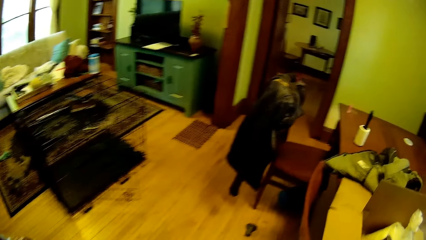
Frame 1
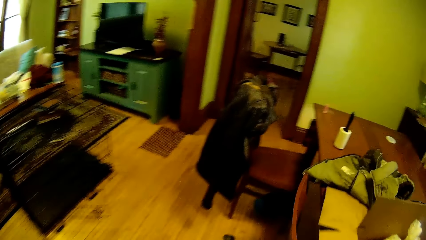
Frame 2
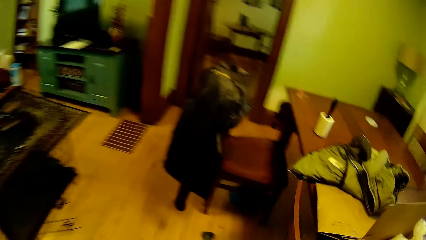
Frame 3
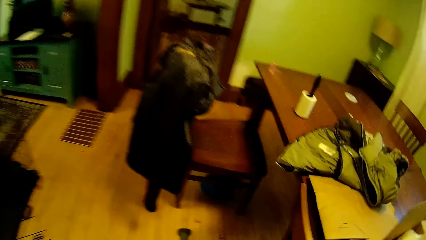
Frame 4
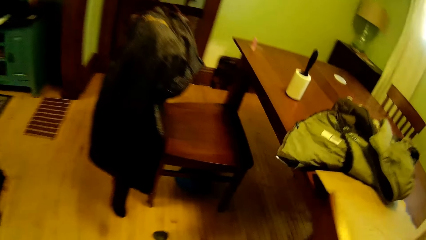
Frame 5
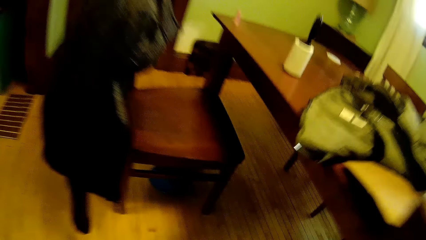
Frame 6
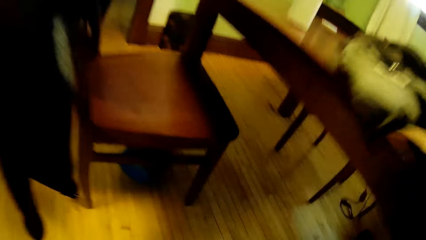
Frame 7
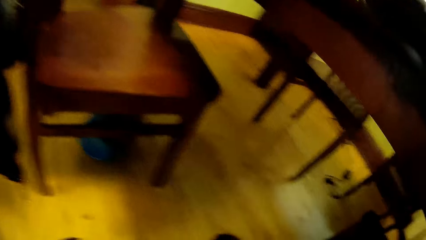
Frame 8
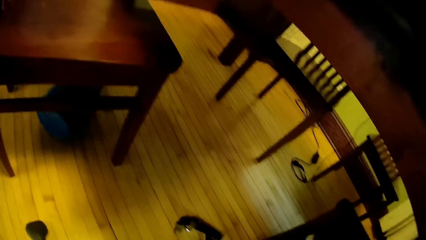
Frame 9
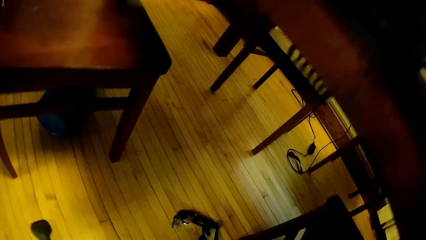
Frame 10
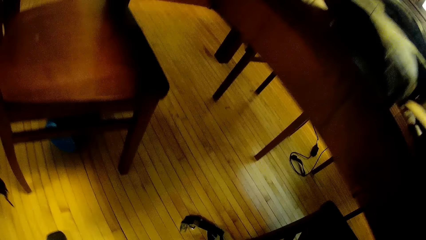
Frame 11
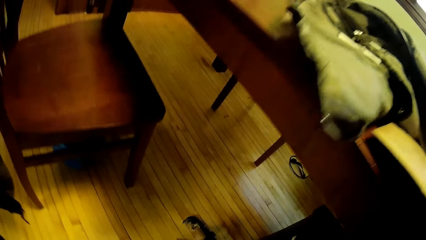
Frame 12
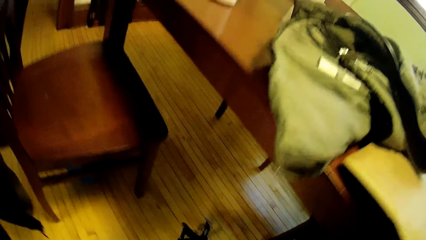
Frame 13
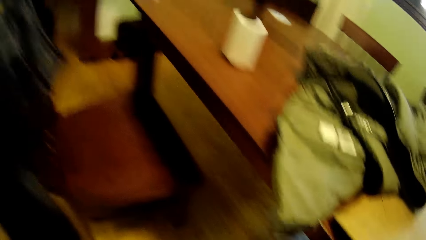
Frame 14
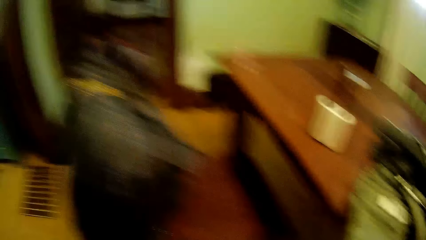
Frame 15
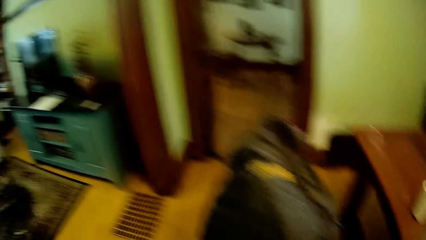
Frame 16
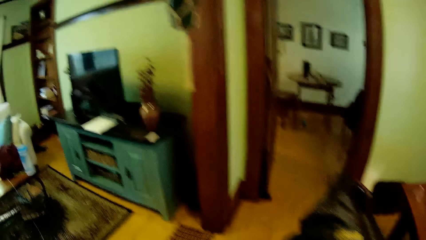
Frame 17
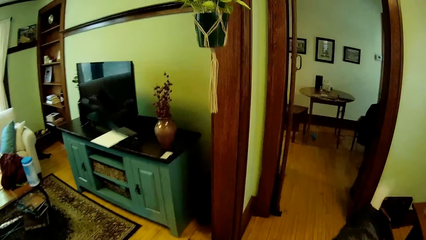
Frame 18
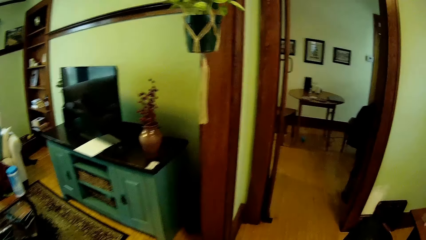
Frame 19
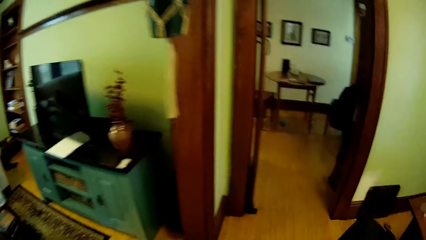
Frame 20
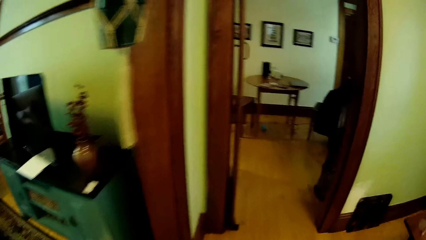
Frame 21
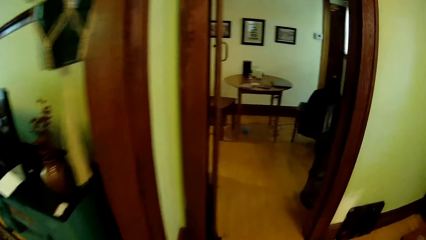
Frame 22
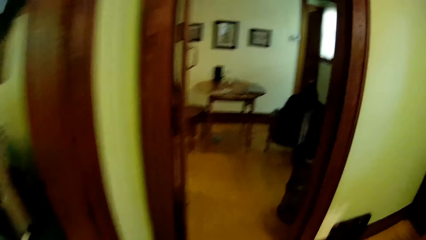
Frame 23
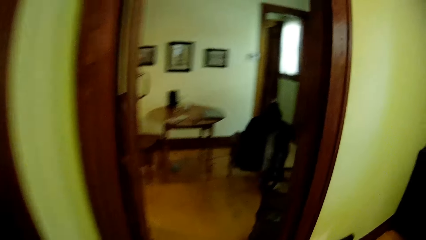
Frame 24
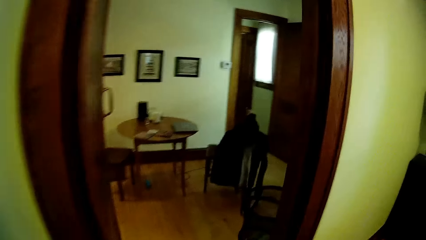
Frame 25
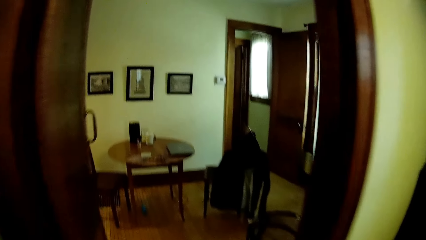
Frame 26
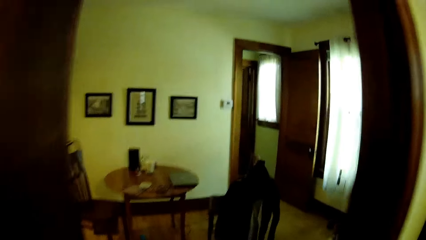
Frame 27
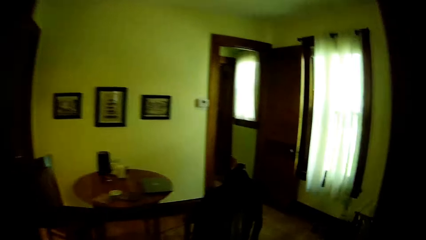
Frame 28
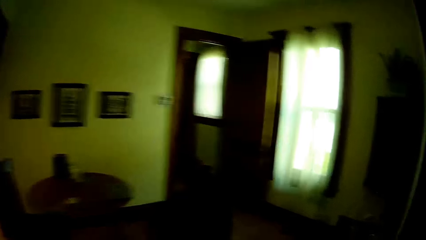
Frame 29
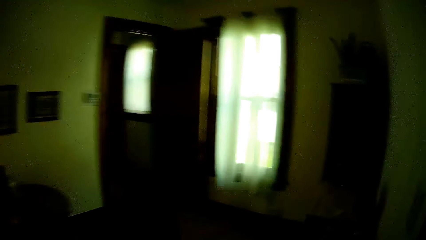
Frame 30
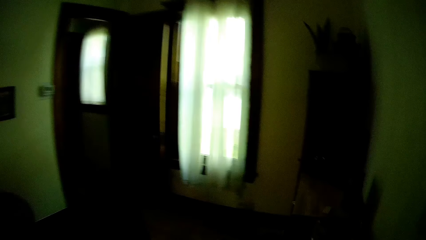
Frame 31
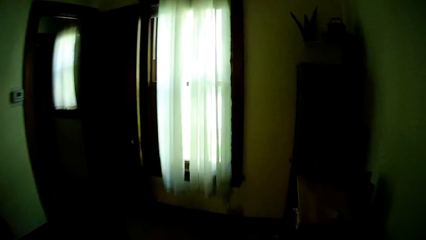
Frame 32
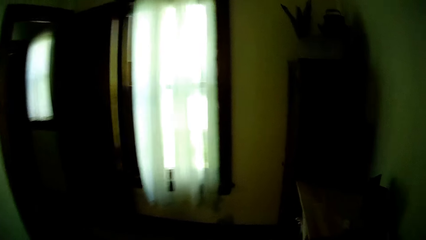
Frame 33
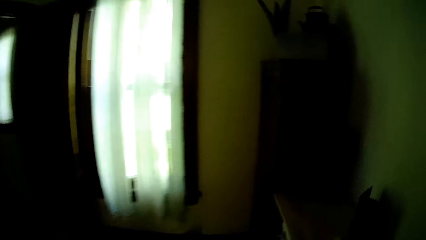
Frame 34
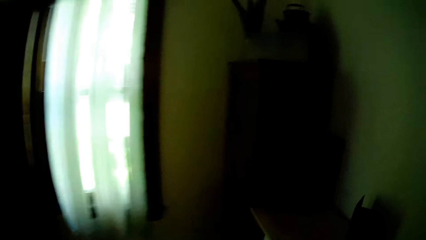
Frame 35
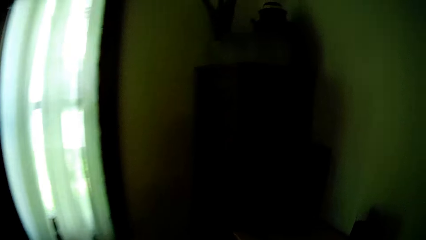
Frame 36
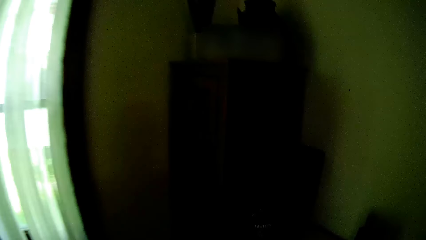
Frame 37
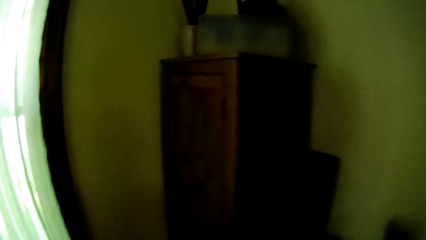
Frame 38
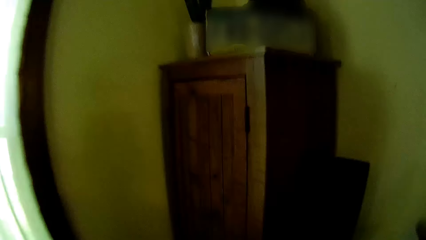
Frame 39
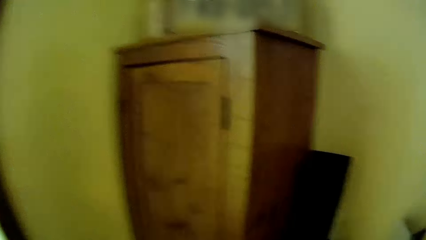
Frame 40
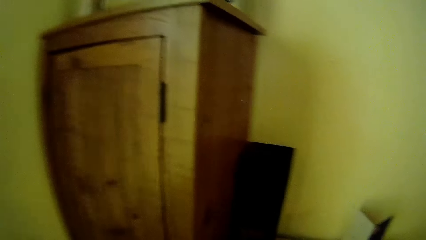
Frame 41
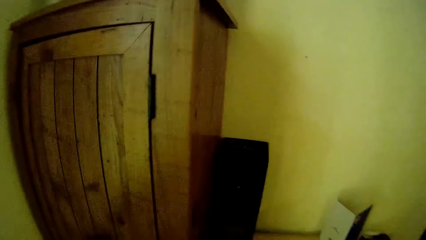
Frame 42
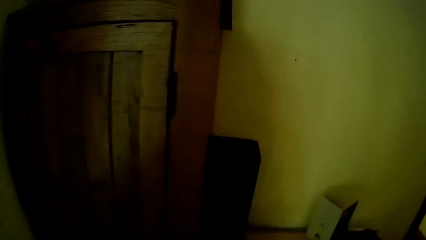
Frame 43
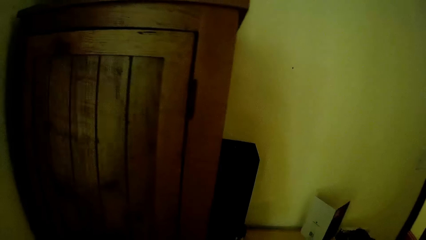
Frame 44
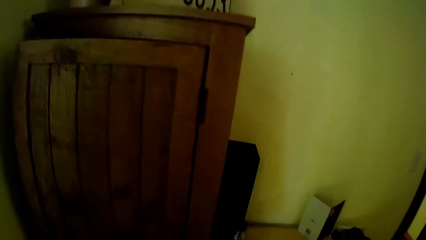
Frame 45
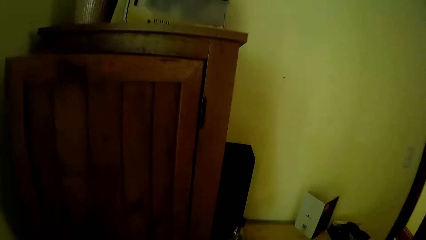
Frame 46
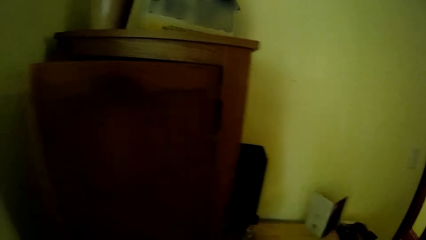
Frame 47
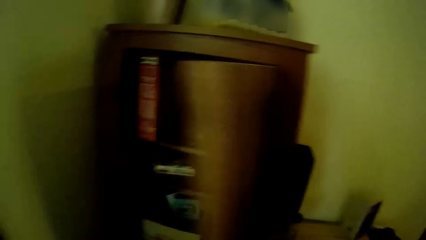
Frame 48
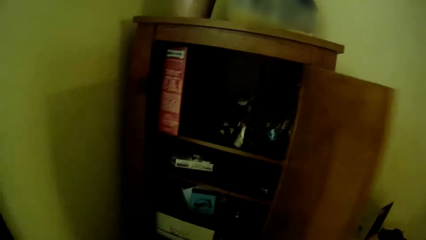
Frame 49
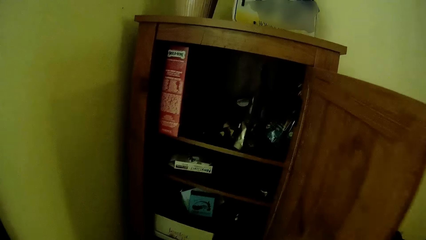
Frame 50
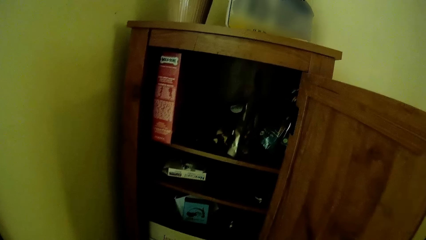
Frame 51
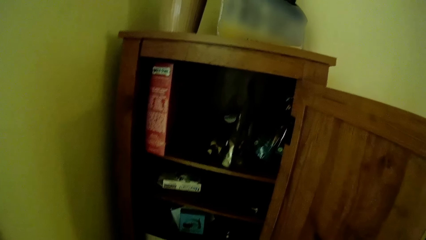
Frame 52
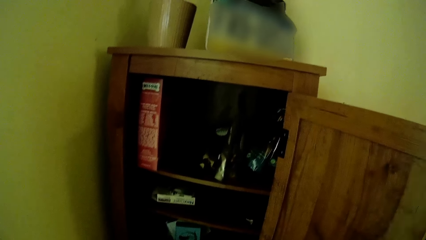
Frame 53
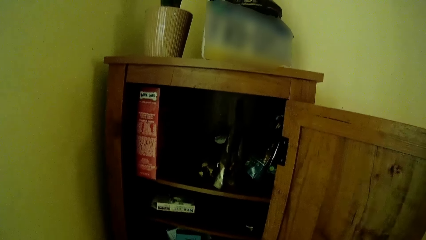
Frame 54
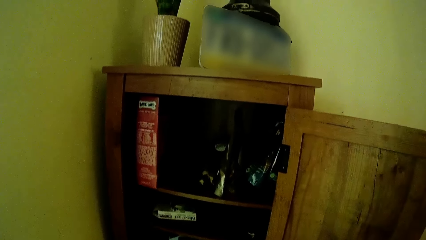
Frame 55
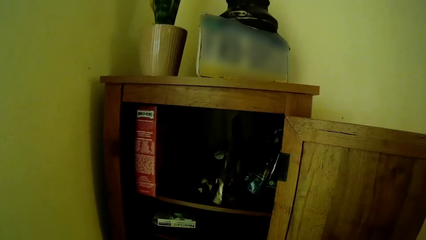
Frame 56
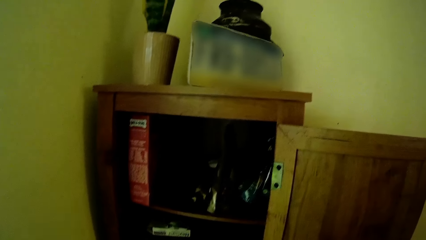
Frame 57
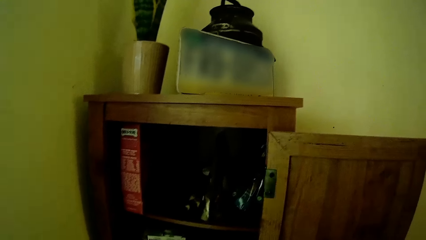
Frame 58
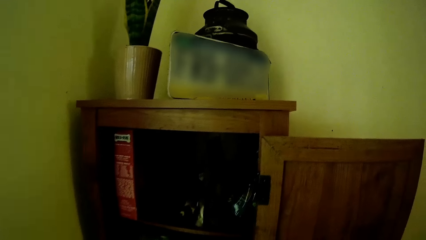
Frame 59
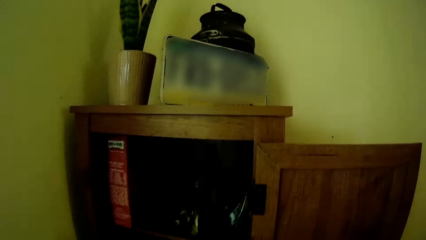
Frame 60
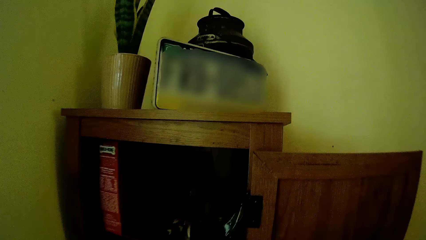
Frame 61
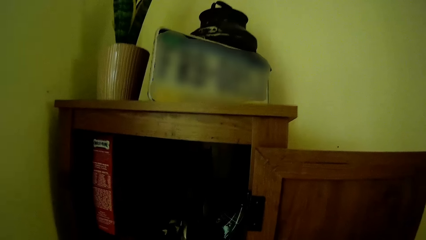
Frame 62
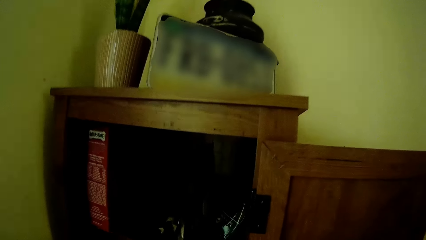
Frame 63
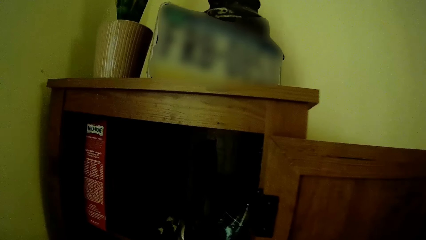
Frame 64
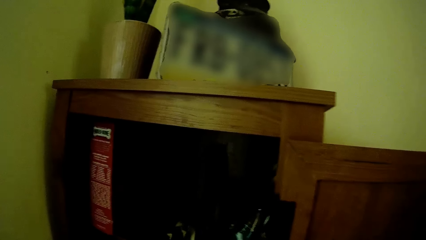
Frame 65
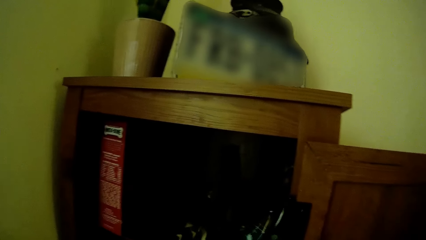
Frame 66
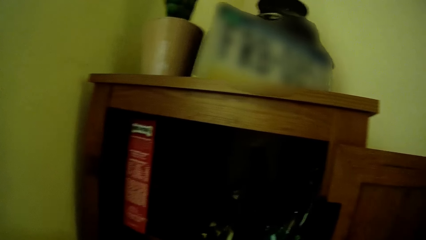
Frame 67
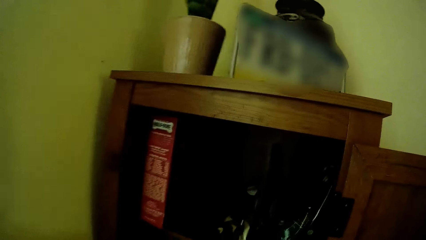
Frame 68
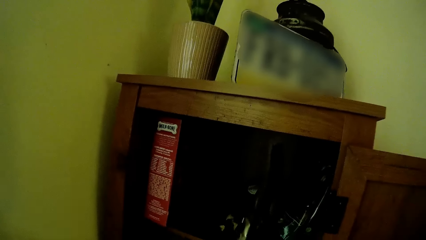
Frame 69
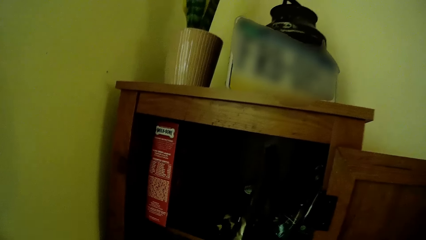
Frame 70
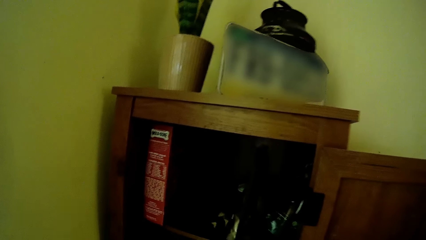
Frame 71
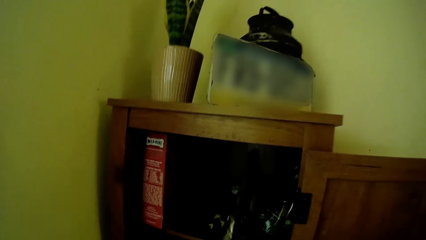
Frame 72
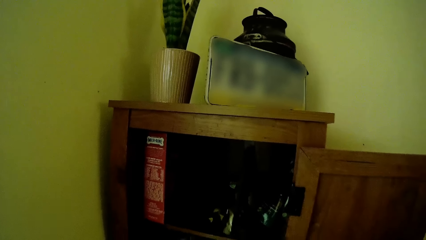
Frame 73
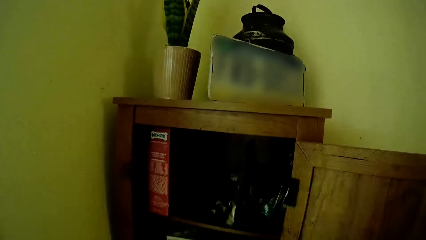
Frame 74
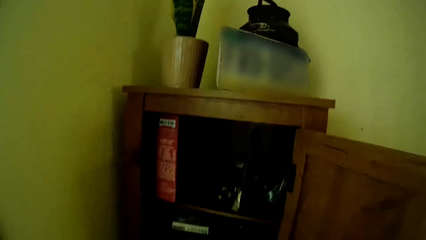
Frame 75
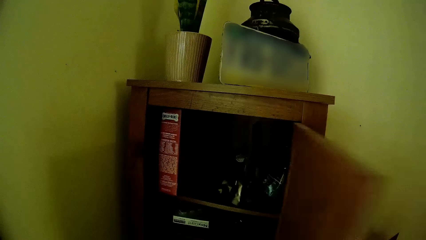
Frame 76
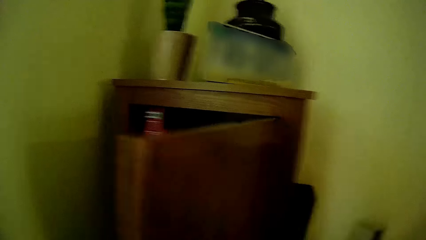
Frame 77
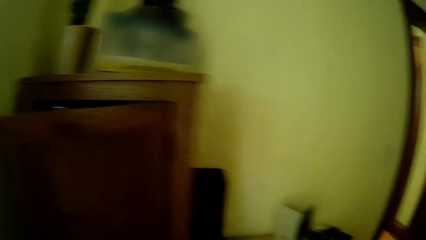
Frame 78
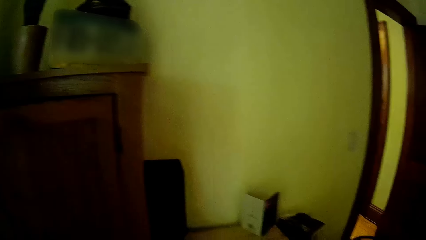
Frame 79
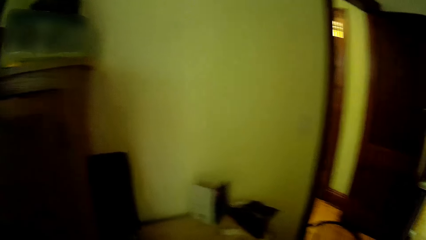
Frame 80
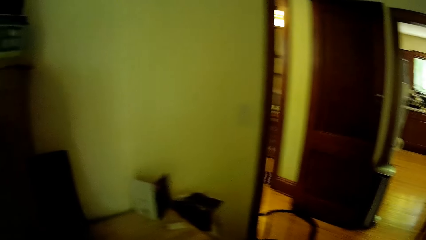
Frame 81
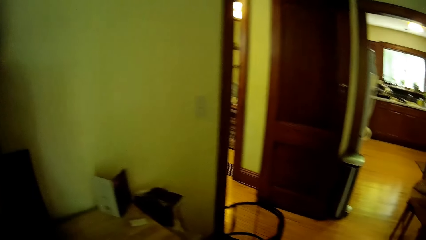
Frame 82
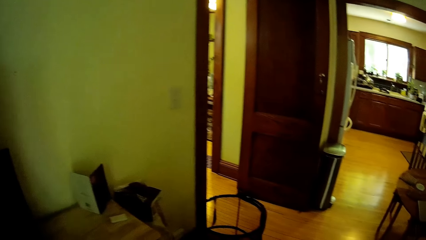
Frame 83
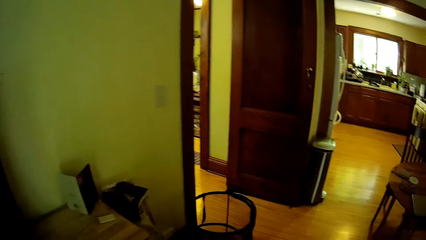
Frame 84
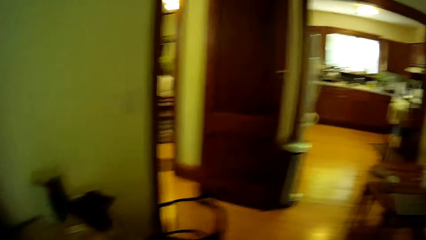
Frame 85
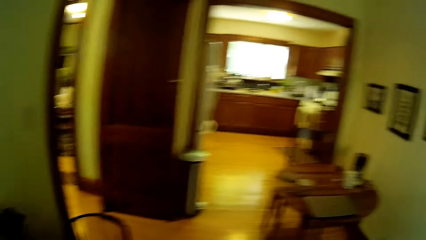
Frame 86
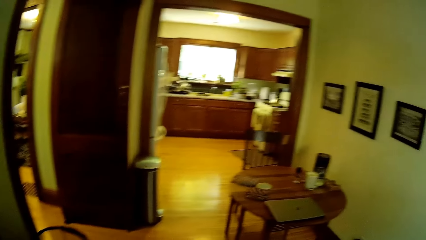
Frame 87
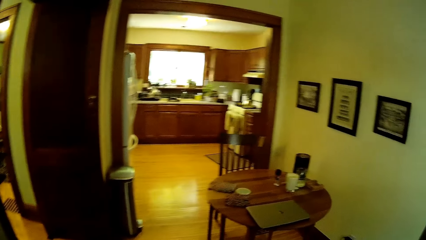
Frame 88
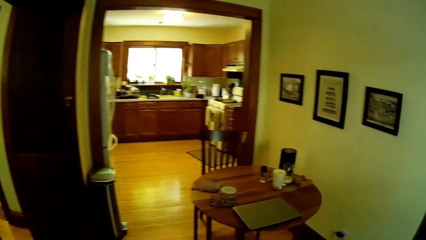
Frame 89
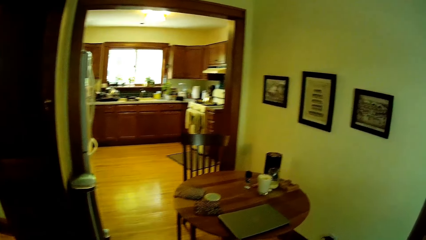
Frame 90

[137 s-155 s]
The camera wearer picks up a belt from the floor in the dining room with his left hand. He walks from the dining room to a hallway. He opens a cabinet or cupboard in the hallway with his left hand. He closes the cupboard.
